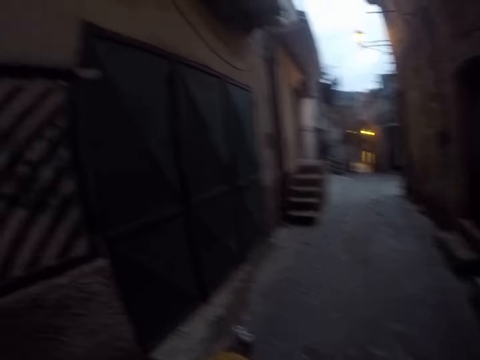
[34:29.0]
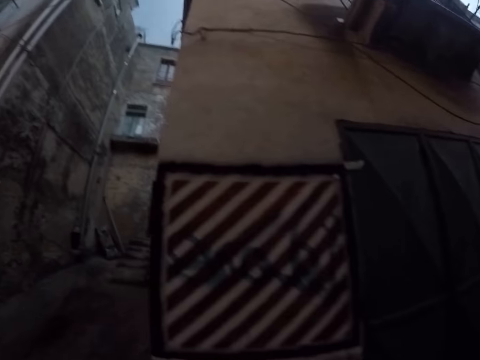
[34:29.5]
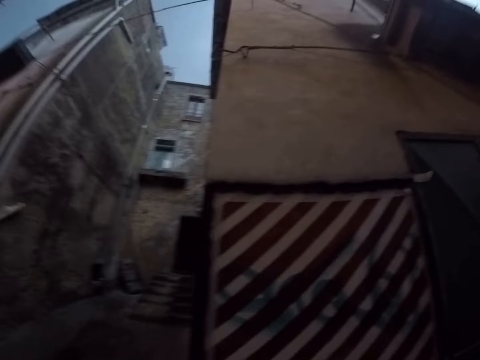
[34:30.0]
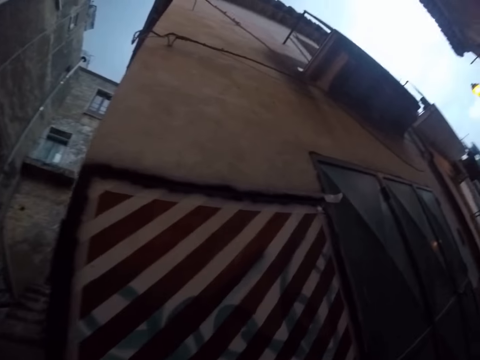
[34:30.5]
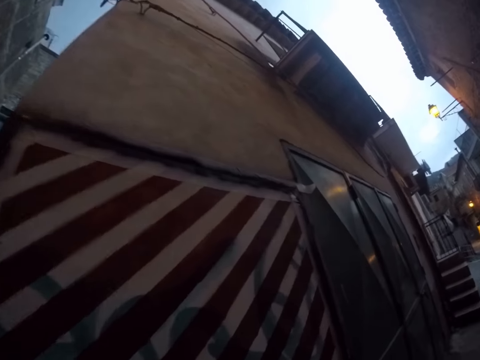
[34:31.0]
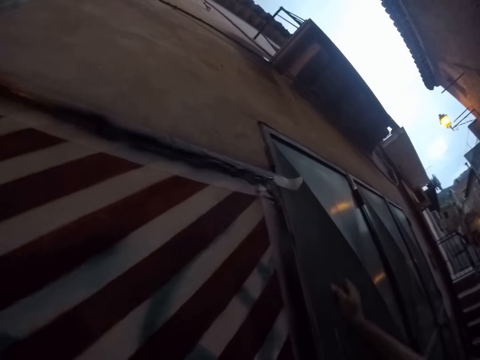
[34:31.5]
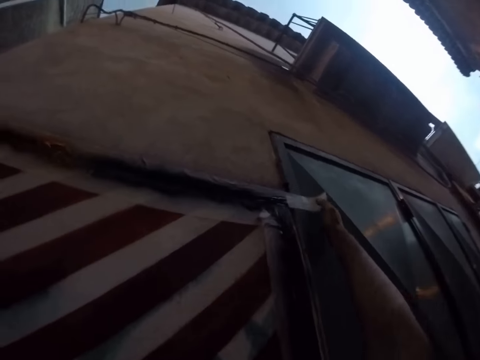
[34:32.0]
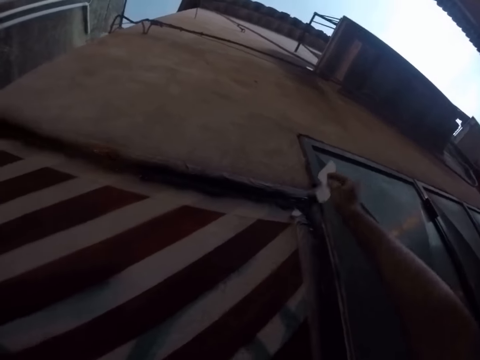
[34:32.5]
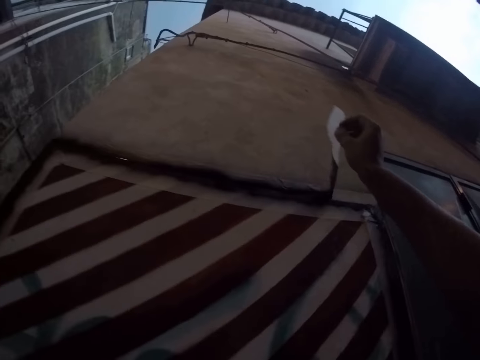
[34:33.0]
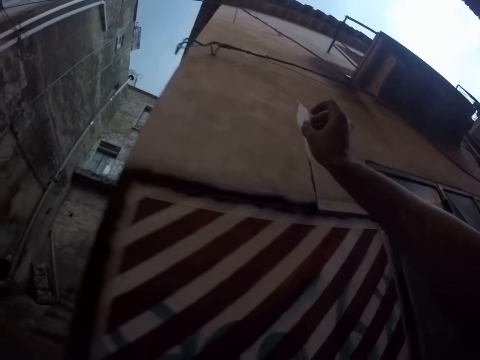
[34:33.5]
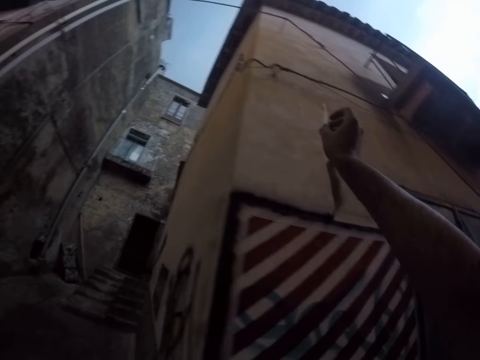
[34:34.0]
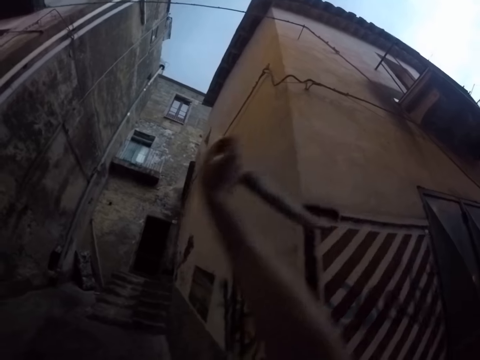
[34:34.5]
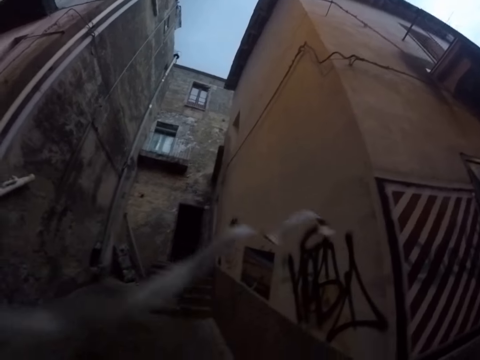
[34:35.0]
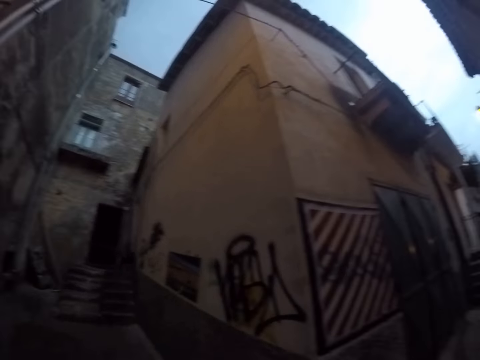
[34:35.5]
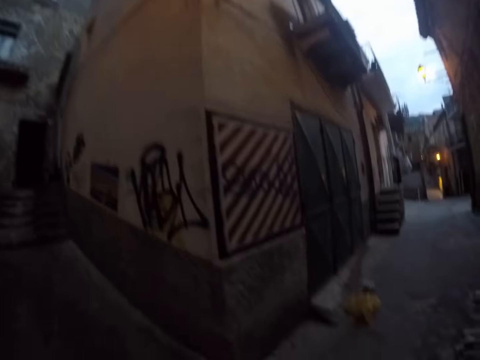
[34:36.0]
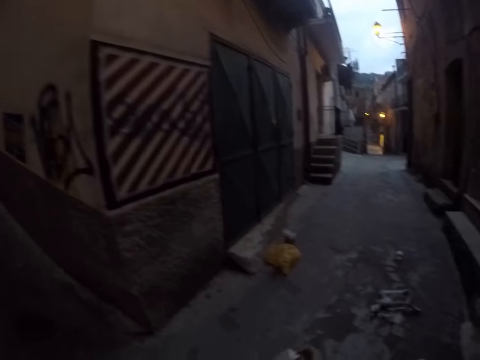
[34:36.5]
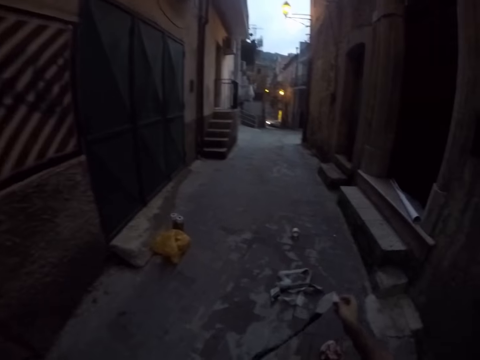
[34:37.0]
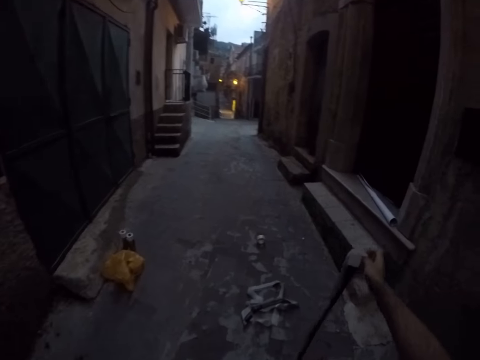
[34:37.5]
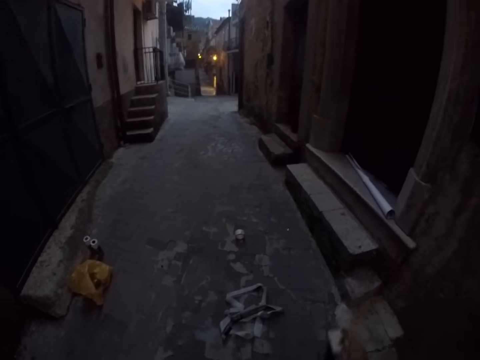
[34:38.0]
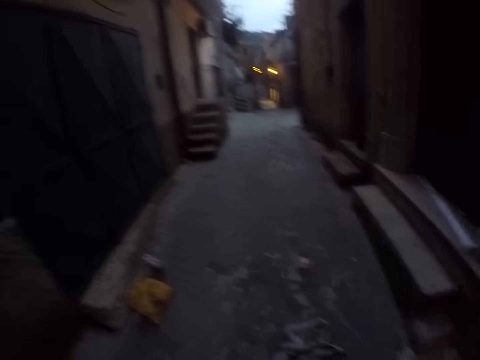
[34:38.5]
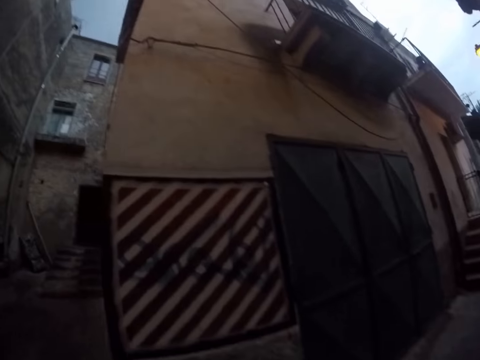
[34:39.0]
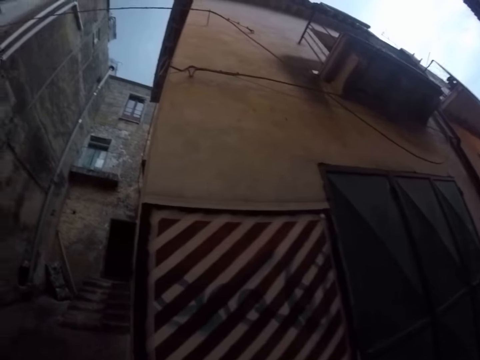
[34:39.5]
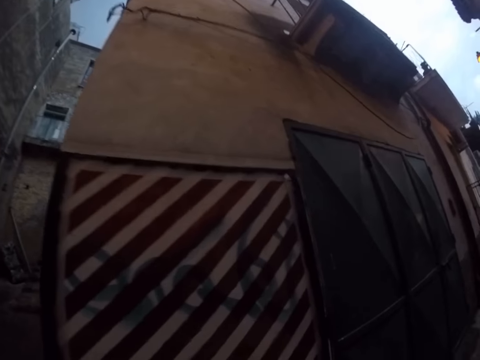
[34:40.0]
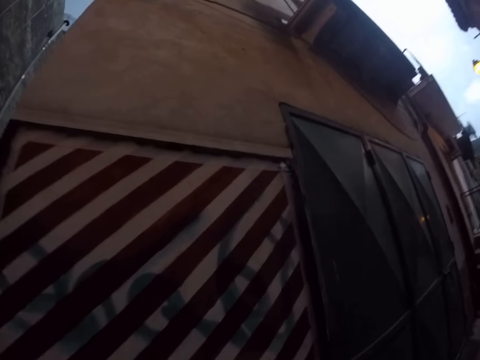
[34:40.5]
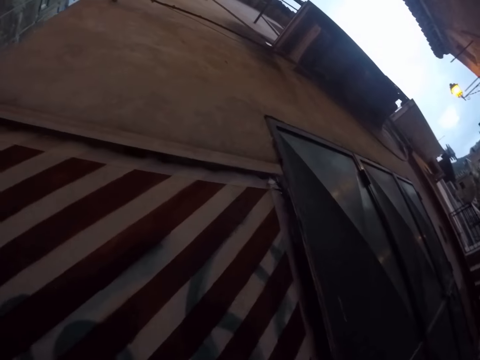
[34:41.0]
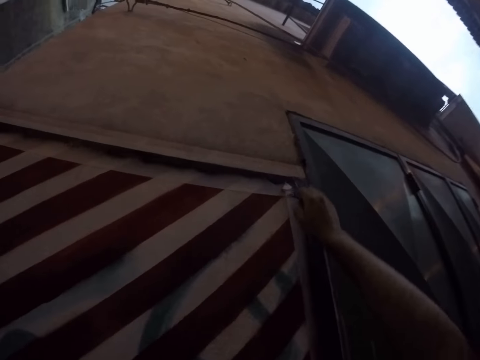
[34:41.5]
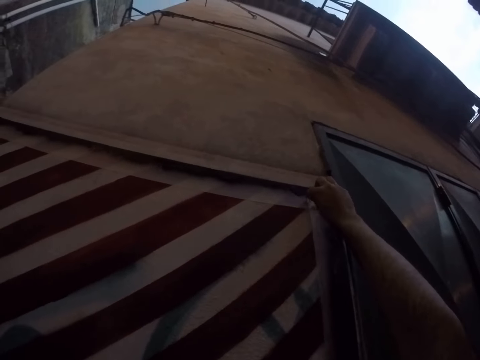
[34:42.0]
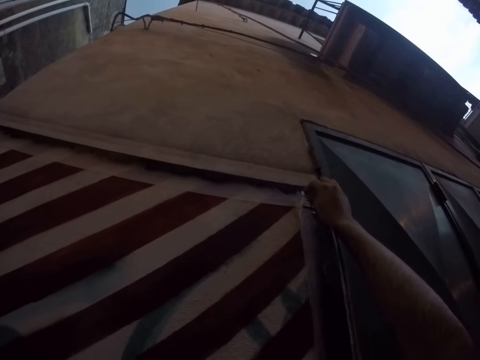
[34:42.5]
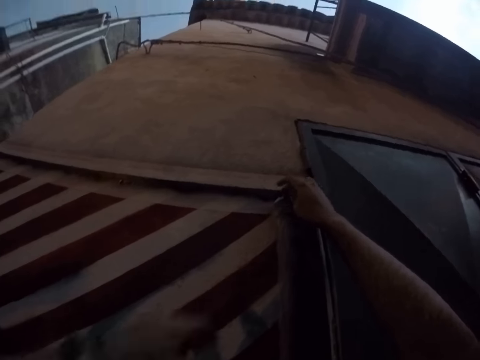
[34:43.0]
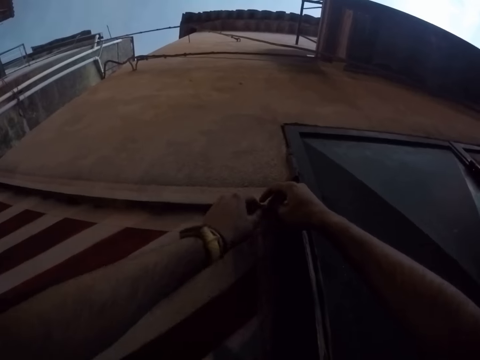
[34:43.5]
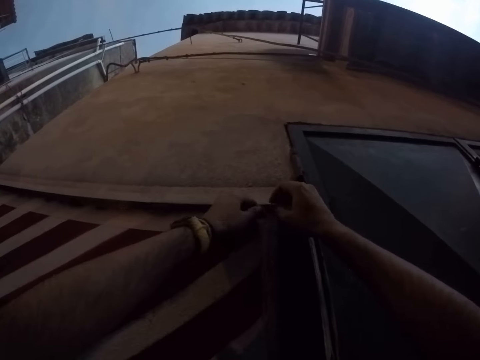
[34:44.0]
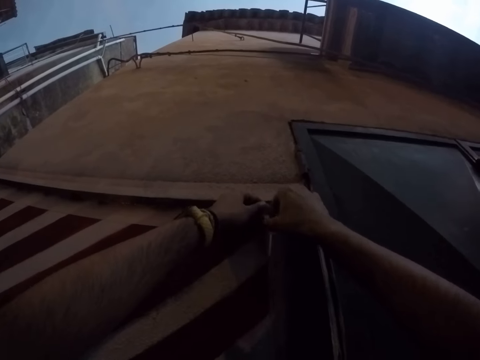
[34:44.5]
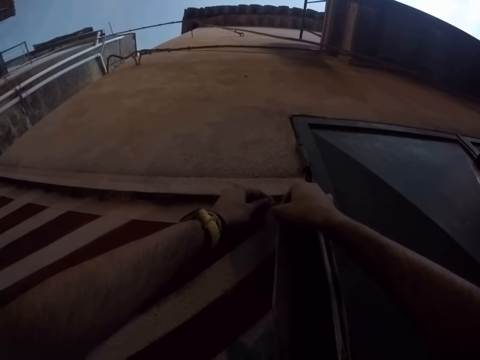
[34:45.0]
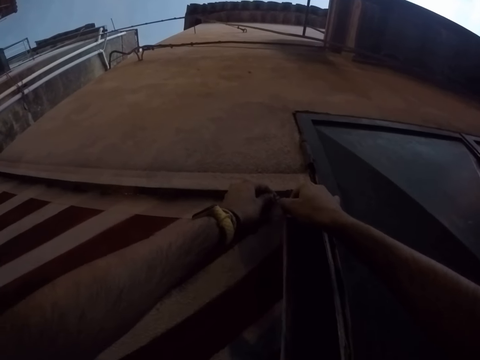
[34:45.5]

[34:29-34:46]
The camera wearer drops the pieces of masking tape in his right hand on the floor. He peels out a piece of masking tape on the wall with his right hand. He walks backwards. He drops the piece of masking tape in his right hand on the floor. He peels out a piece of masking tape on the wall with his right hand.

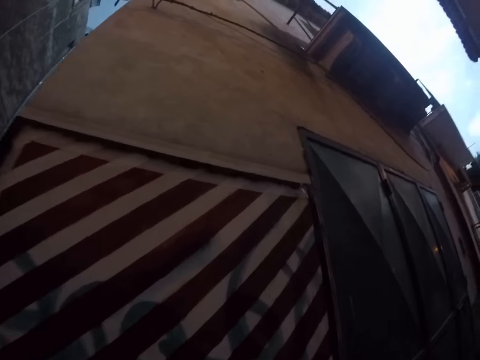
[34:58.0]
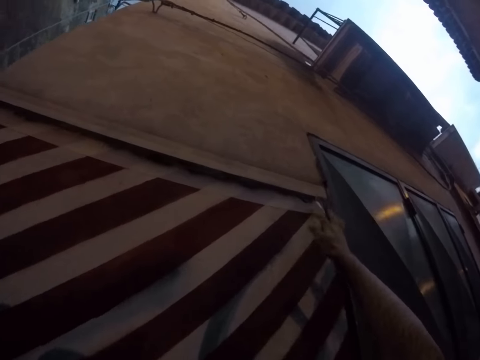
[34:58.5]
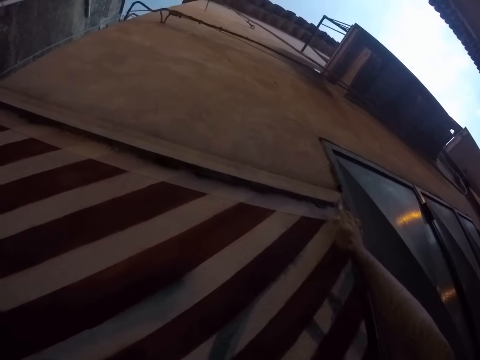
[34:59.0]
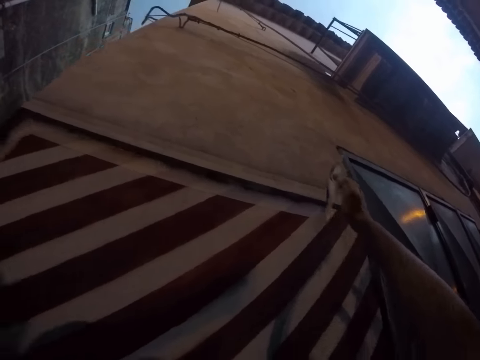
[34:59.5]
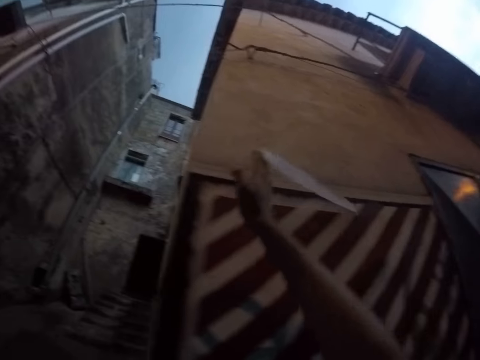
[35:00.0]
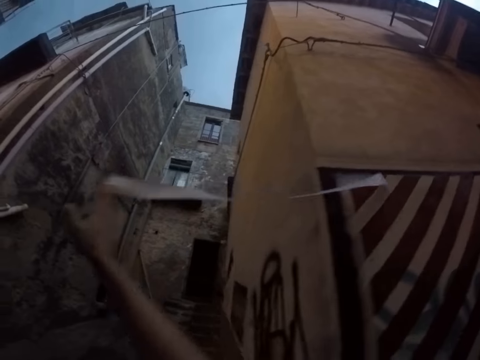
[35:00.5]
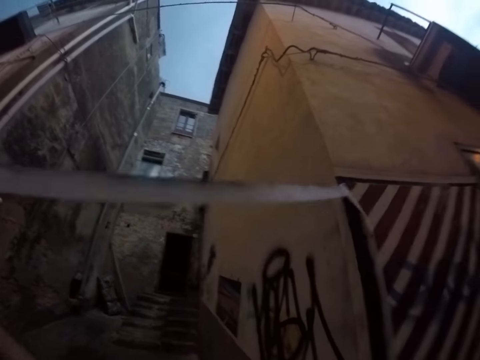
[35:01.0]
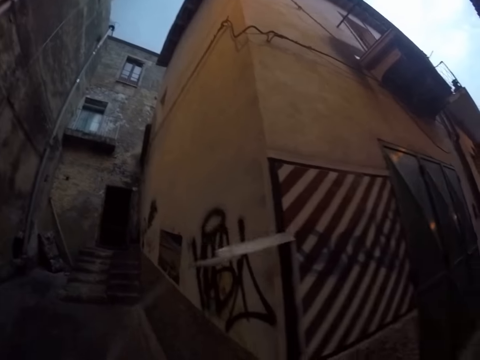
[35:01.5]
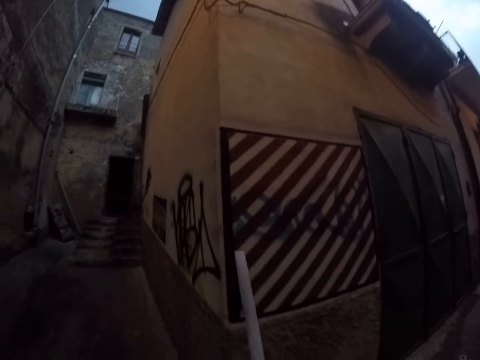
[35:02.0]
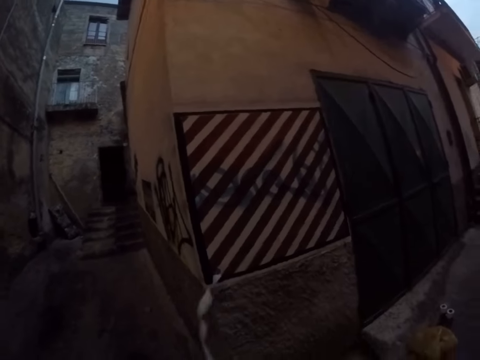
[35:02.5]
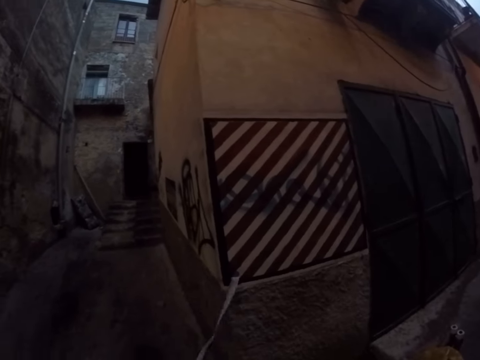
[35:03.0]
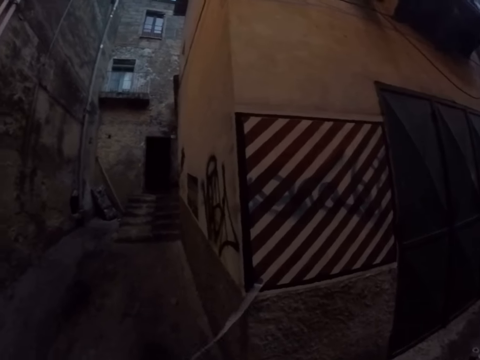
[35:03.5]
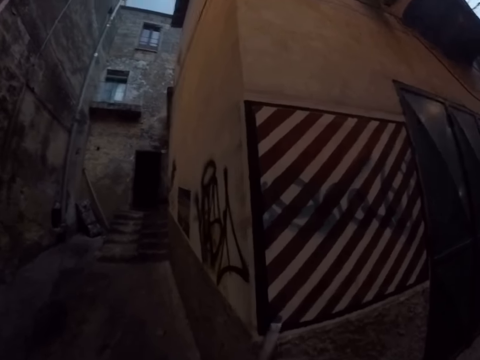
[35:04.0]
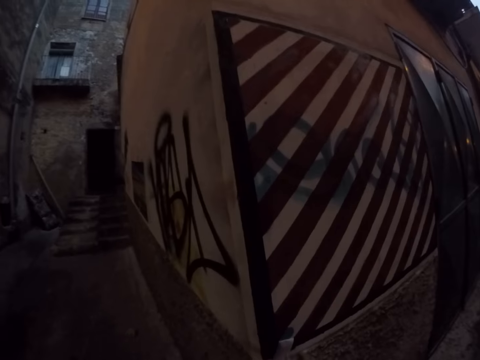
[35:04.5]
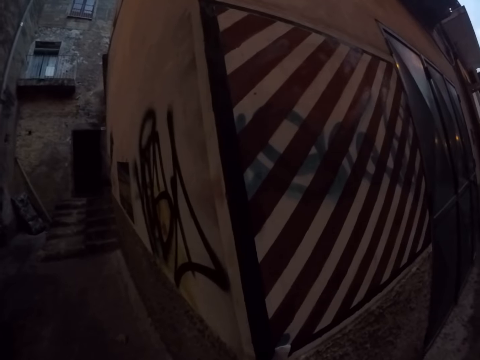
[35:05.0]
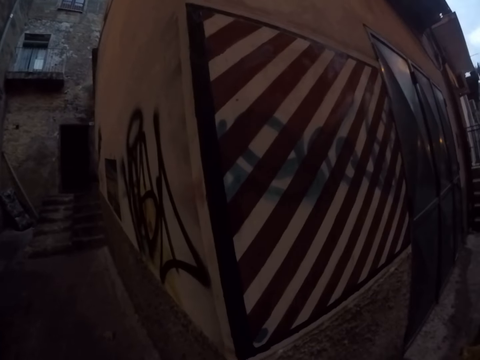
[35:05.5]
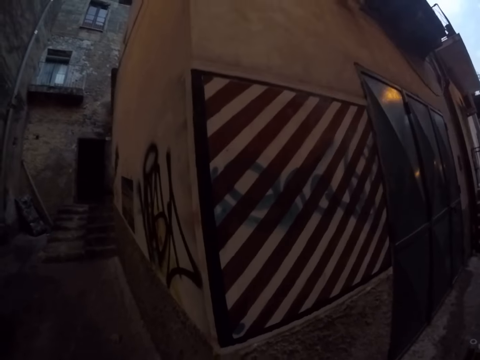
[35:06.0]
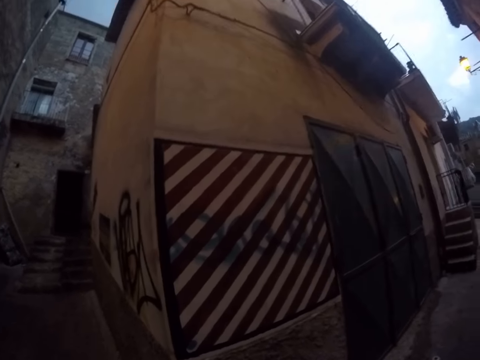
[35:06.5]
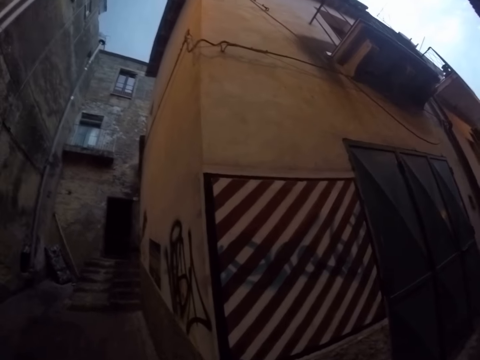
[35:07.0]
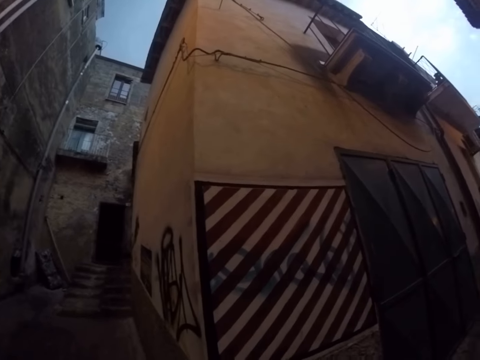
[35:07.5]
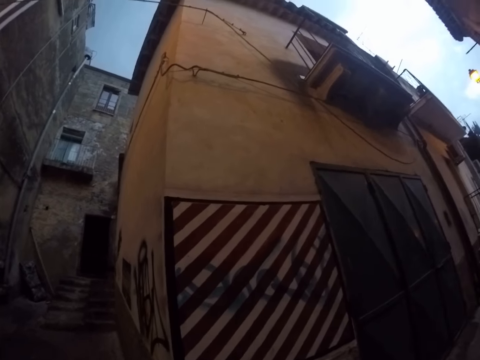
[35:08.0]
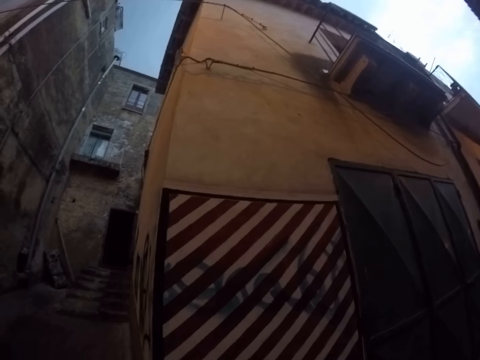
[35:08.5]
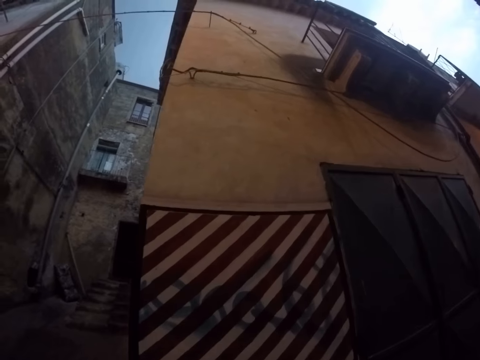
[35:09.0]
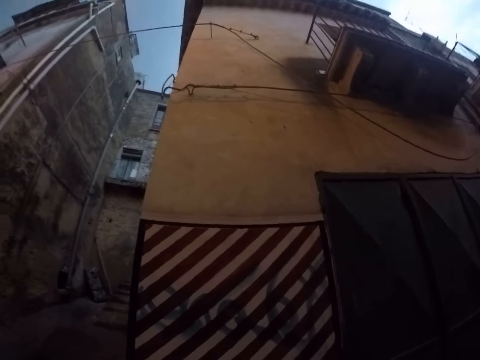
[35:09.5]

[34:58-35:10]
The camera wearer peels out a piece of masking tape on the wall with his right hand. He looks at the painting.
